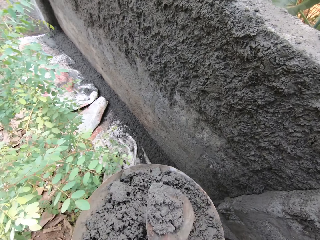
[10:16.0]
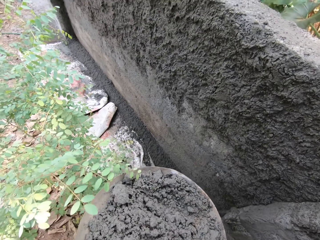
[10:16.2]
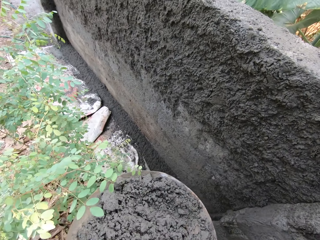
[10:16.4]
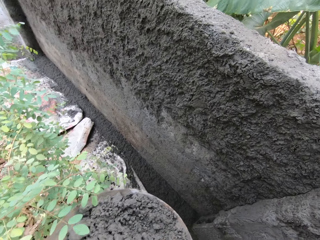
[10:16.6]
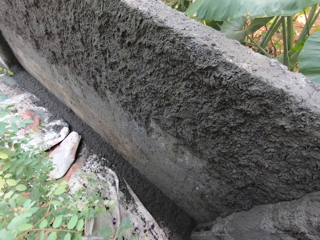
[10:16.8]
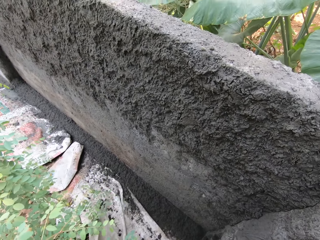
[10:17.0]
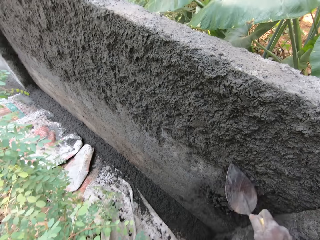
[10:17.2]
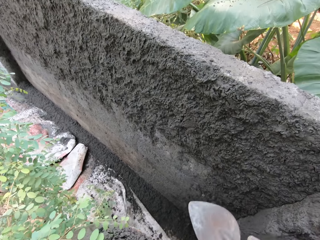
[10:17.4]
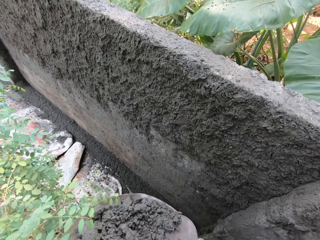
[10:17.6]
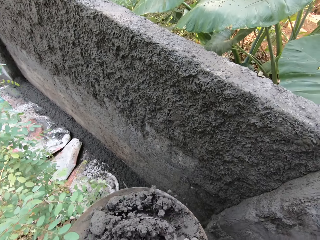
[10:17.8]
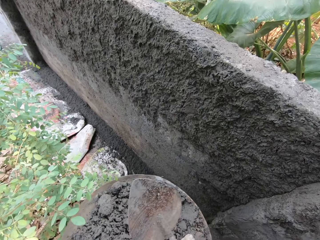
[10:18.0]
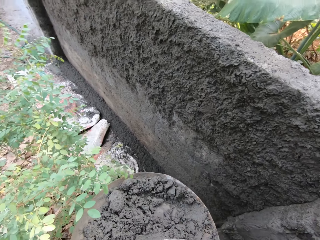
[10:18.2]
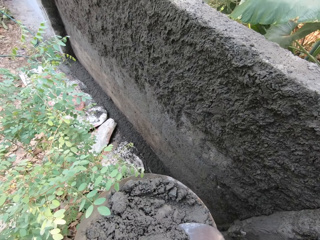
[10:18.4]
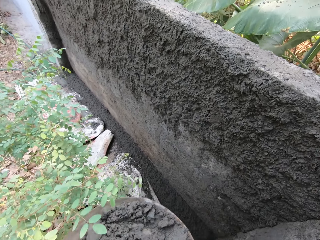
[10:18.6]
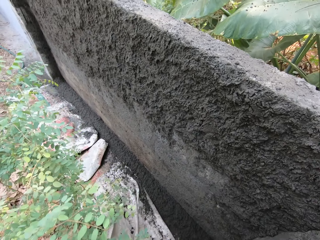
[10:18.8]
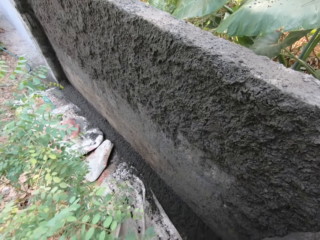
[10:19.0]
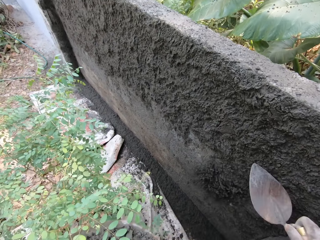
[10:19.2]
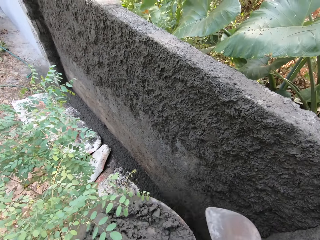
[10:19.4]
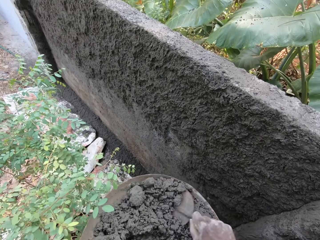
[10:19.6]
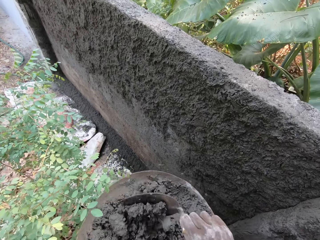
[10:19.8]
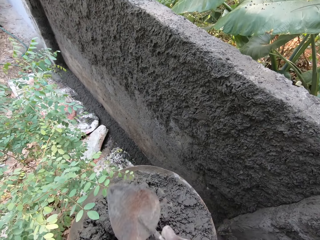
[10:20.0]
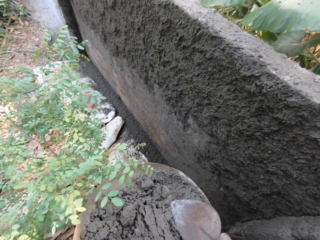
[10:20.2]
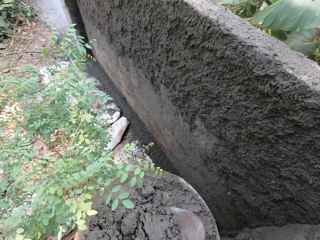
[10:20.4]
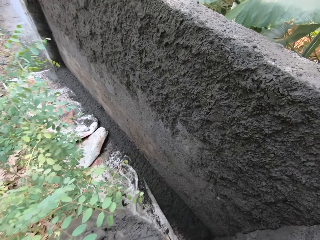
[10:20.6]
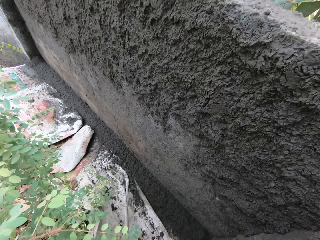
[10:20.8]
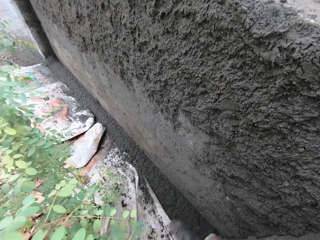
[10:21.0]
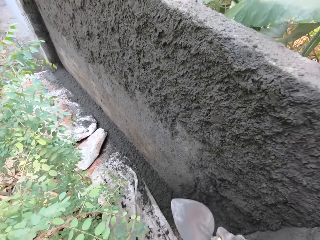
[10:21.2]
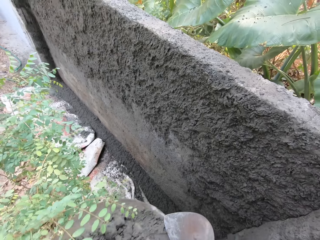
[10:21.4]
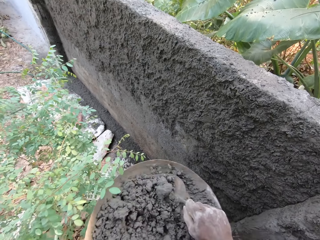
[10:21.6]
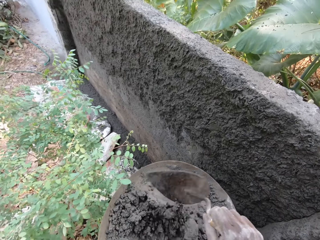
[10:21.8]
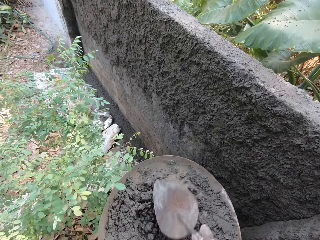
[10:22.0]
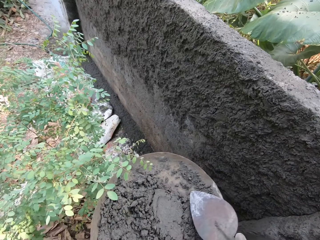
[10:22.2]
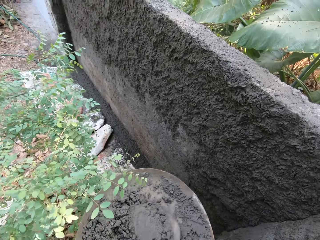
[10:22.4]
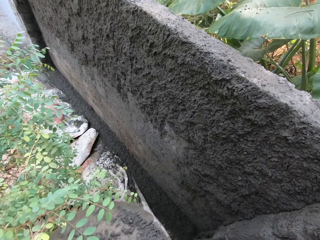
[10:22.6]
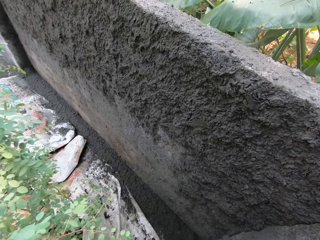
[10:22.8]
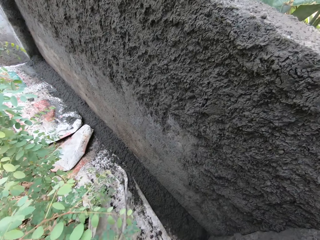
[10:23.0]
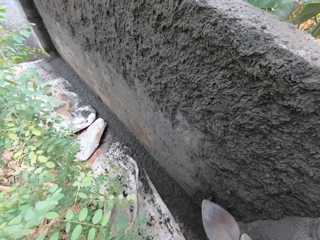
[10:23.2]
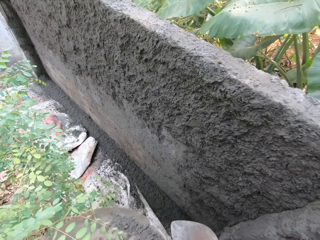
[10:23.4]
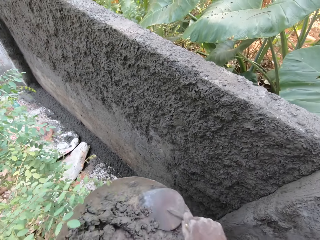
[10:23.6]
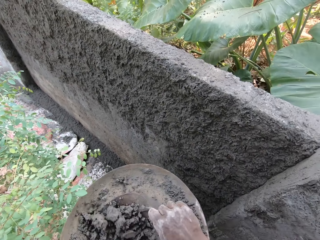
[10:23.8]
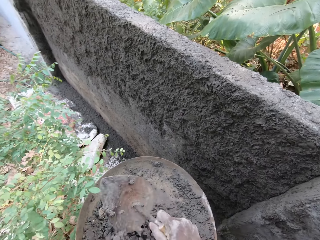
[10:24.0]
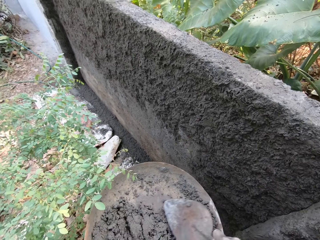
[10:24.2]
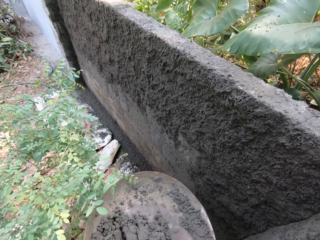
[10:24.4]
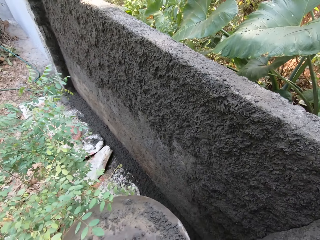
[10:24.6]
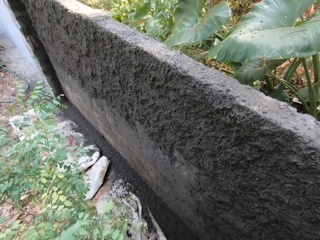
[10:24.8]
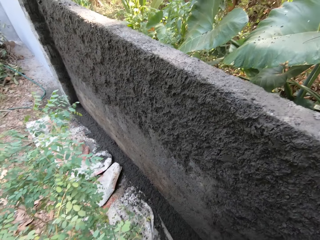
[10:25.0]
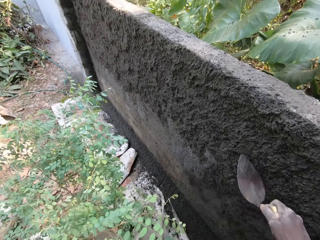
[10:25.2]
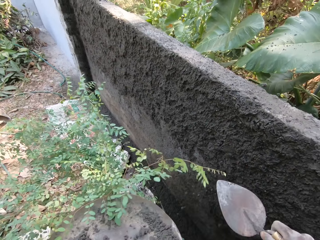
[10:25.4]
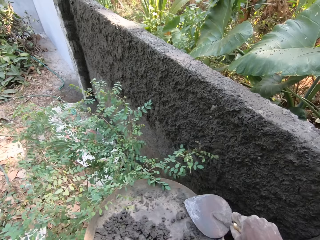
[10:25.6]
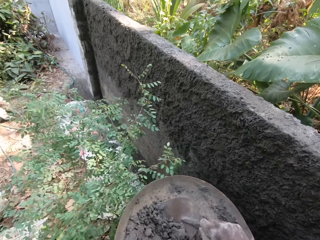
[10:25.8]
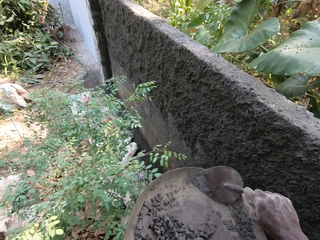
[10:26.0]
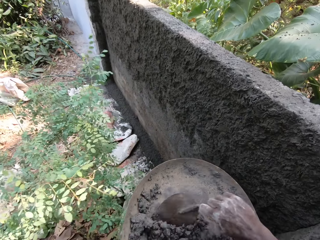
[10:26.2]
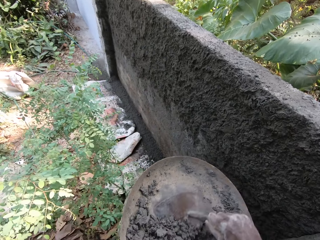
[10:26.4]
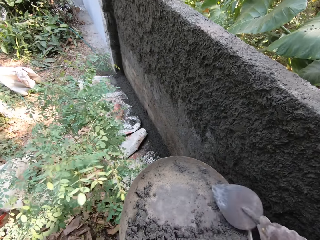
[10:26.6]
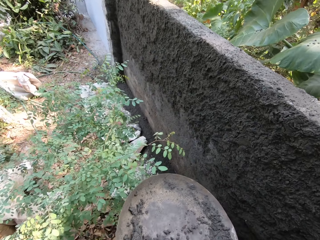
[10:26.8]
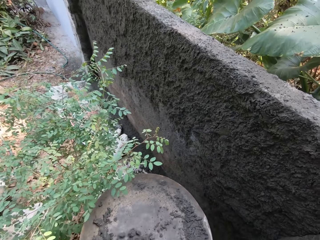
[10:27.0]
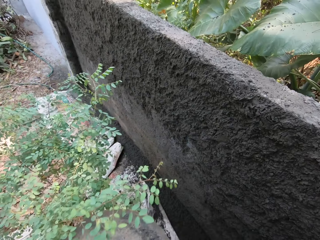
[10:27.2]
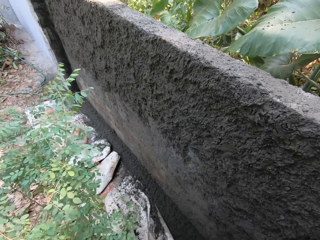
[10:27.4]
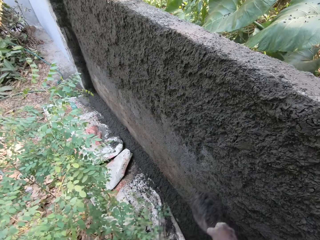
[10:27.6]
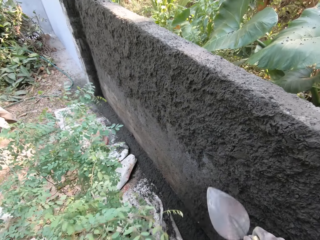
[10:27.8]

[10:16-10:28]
The camera wearer plasters the wall with the concrete or cement on the hand trowel in his right hand. He mixes the concrete in the head pan with the hand trowel in his right hand. He scoops some concrete from the concrete in the head pan with the hand trowel in his right hand. He plasters the wall with the concrete on the hand trowel in his right hand. He mixes the concrete in the head pan with the hand trowel in his right hand. He scoops some concrete from the concrete in the head pan with the hand trowel in his right hand. He plasters the wall with the concrete on the hand trowel in his right hand. He mixes the concrete in the head pan with the hand trowel in his right hand. He scoops some concrete from the concrete in the head pan with the hand trowel in his right hand. He plasters the wall with the concrete on the hand trowel in his right hand. He mixes the concrete in the head pan with the hand trowel in his right hand. He scoops some concrete from the concrete in the head pan with the hand trowel in his right hand. He plasters the wall with the concrete on the hand trowel in his right hand. He gathers the concrete in the head pan with the hand trowel in his right hand. He scoops some concrete from the concrete in the head pan with the hand trowel in his right hand. He throws the cement on the wall.

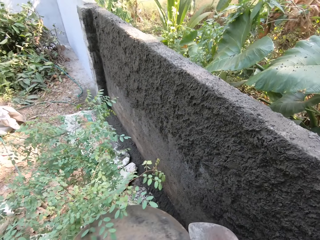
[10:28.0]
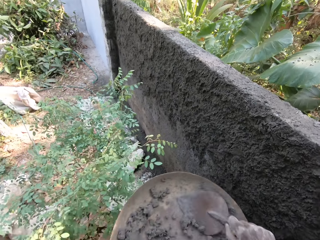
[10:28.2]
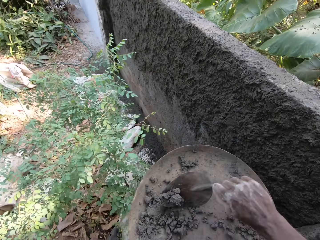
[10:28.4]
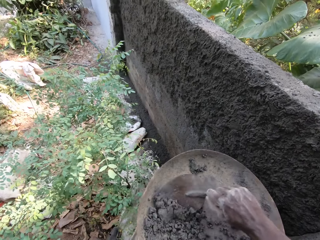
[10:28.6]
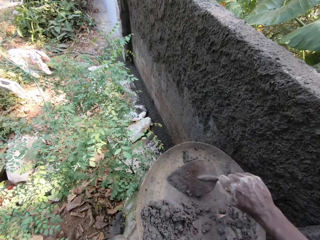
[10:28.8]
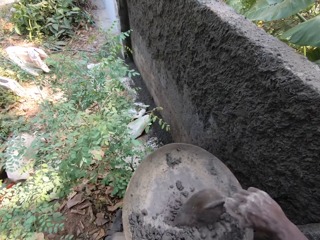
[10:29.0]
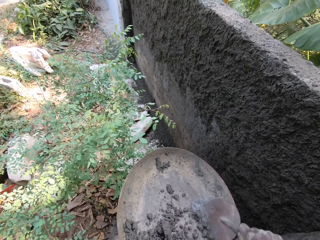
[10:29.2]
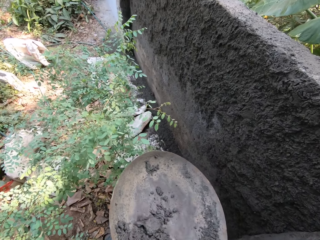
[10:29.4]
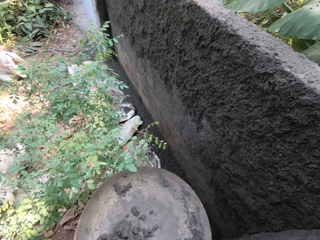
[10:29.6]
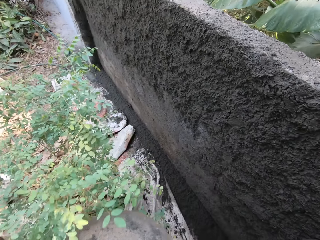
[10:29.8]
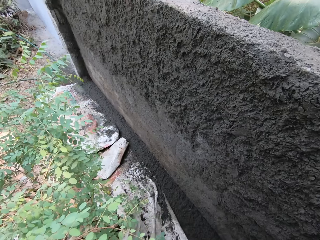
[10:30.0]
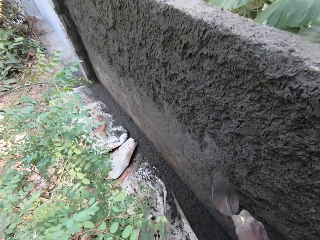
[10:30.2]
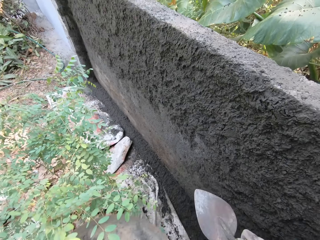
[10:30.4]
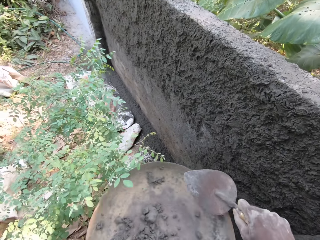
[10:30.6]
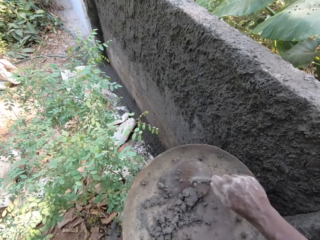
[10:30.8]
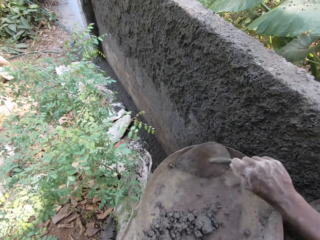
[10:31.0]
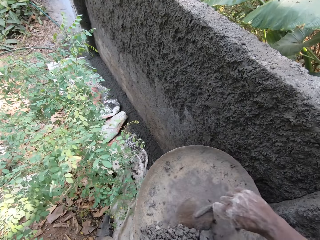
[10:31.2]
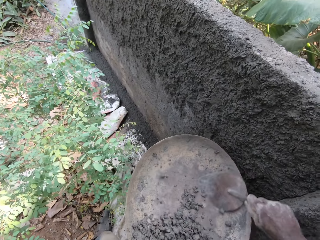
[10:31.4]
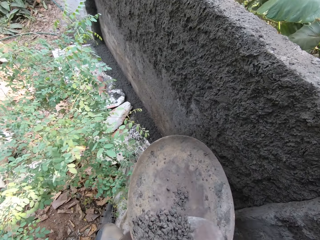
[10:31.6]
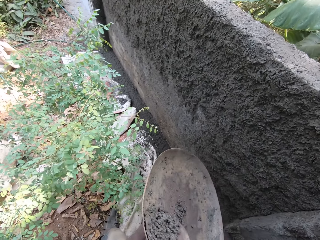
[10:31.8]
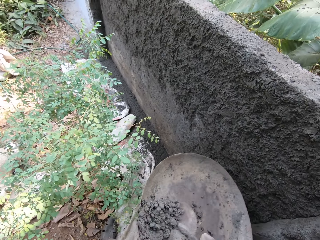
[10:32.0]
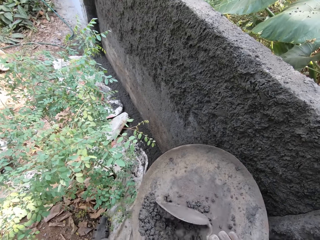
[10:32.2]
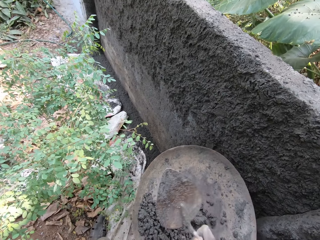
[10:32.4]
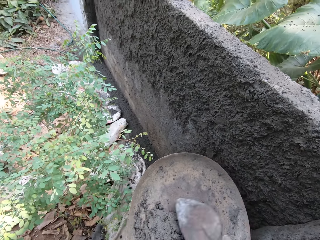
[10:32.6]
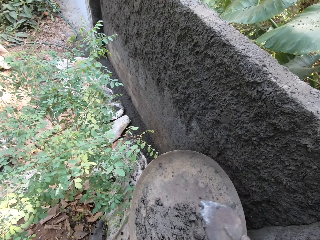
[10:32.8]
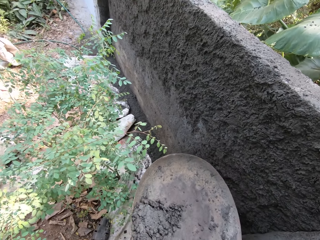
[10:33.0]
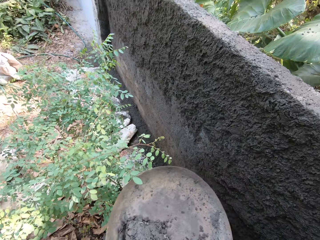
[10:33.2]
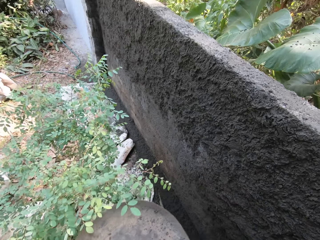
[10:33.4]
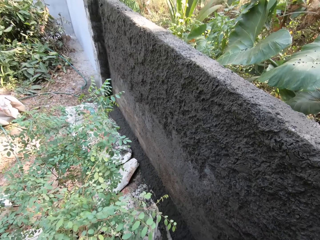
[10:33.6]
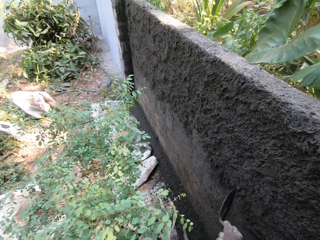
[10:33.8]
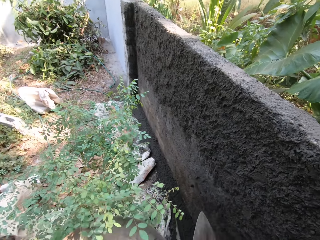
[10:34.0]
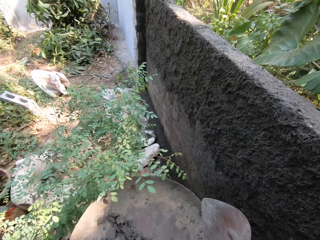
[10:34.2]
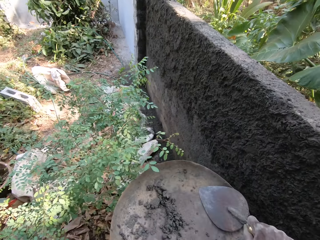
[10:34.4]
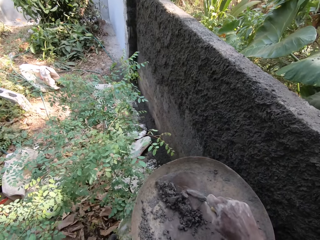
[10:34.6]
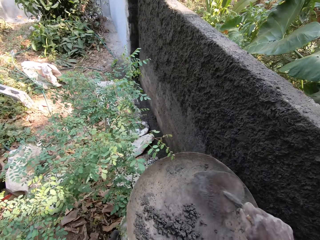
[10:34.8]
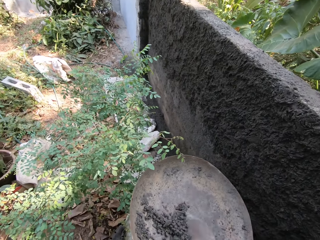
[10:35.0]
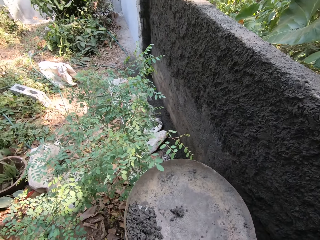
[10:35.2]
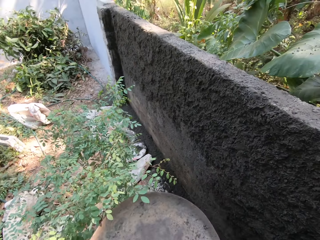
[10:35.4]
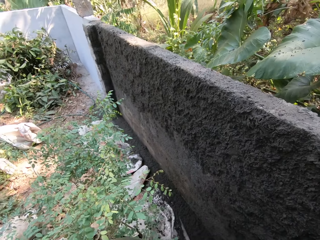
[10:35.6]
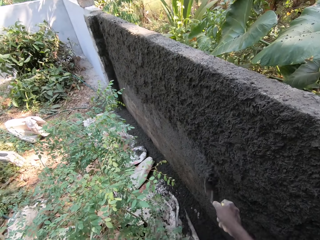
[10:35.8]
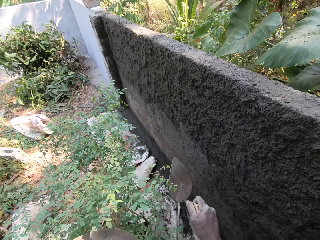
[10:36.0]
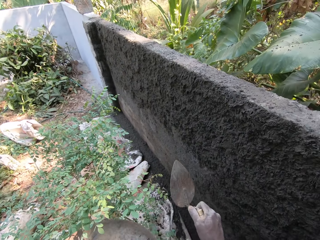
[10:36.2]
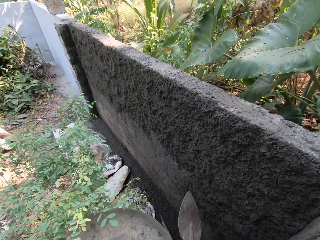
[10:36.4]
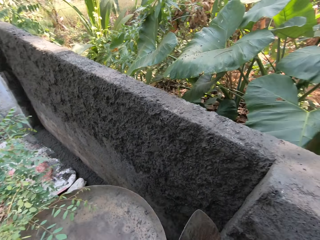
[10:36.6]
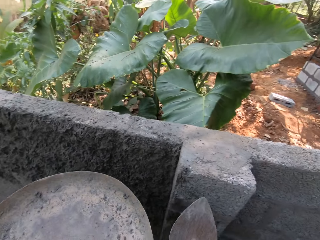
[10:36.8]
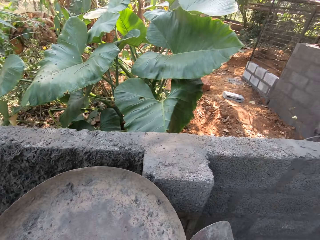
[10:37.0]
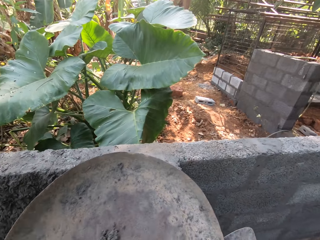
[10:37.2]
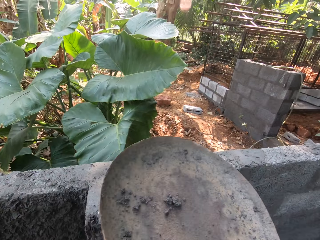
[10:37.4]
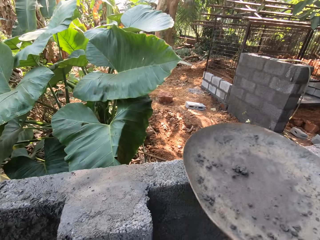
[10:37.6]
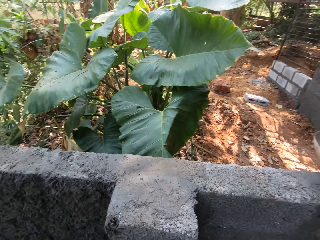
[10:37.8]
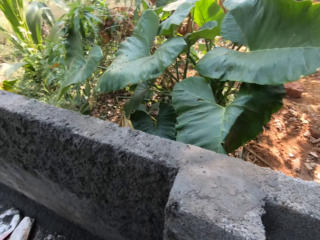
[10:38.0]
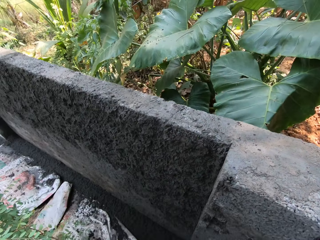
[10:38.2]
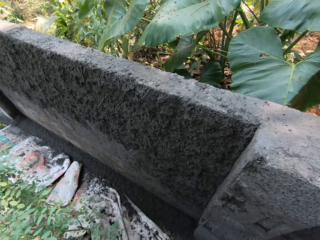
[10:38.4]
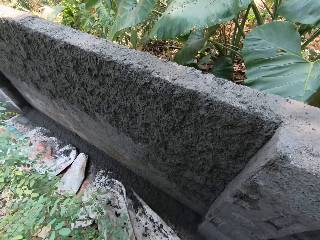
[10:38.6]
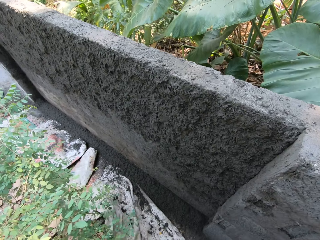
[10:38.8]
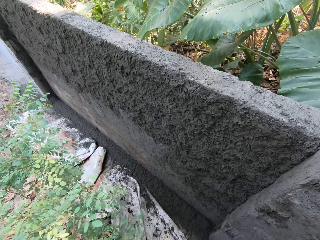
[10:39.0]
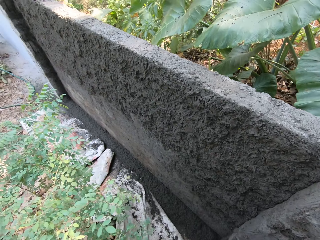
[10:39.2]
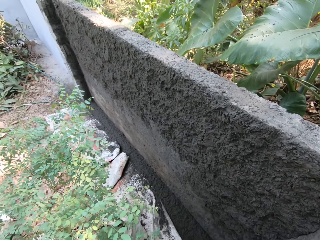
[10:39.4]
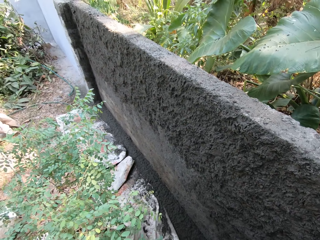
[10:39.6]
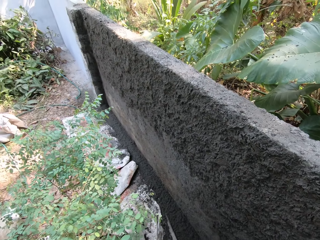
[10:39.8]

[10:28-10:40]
The camera wearer gathers the concrete in the head pan with the hand trowel in his right hand. He scoops some concrete from the concrete in the head pan with the hand trowel in his right hand. He plasters the wall with the concrete on the hand trowel in his right hand. He mixes the concrete in the head pan with the hand trowel in his right hand. He scoops some concrete from the concrete in the head pan with the hand trowel in his right hand. He plasters the wall with the concrete on the hand trowel in his right hand. He gathers the concrete in the head pan with the hand trowel in his right hand. He scoops some concrete from the concrete in the head pan with the hand trowel in his right hand. He plasters the wall with the concrete on the hand trowel in his right hand. He drops the head pan on the wall with his left hand.
